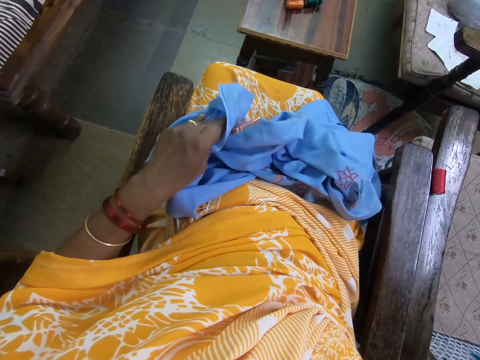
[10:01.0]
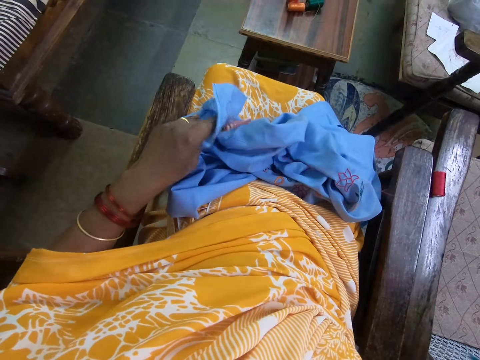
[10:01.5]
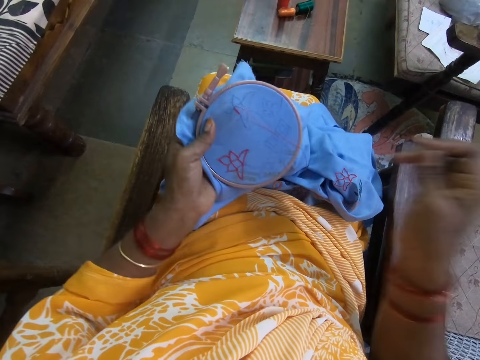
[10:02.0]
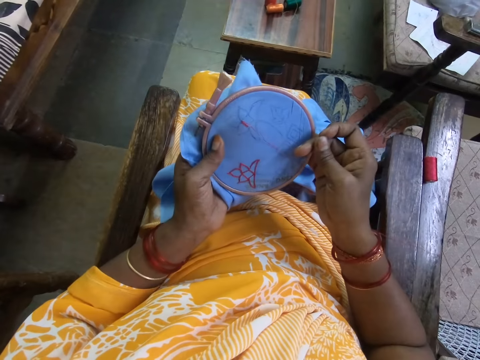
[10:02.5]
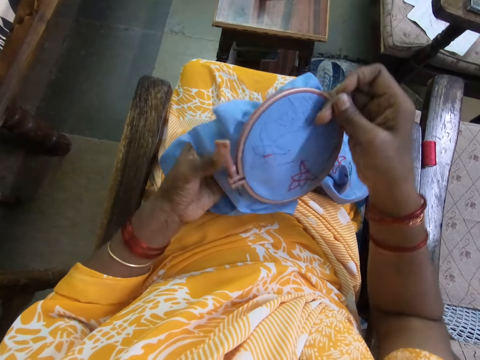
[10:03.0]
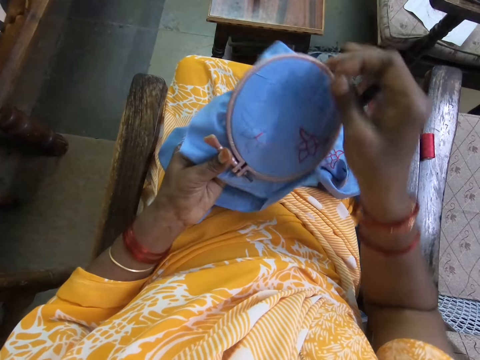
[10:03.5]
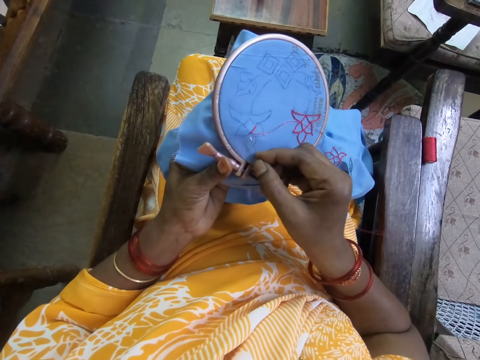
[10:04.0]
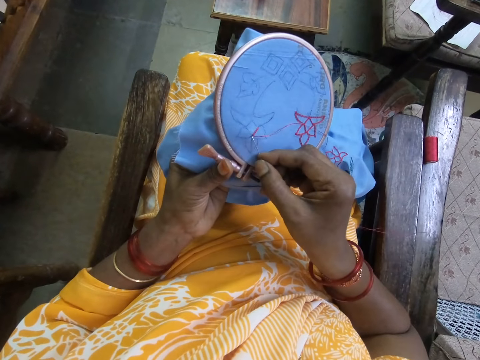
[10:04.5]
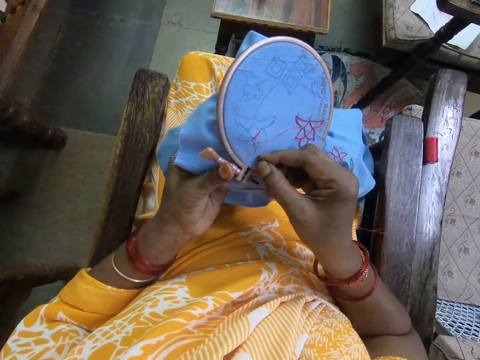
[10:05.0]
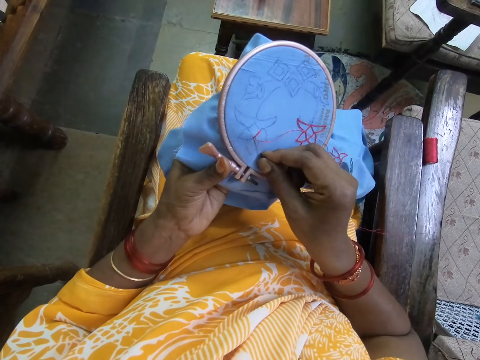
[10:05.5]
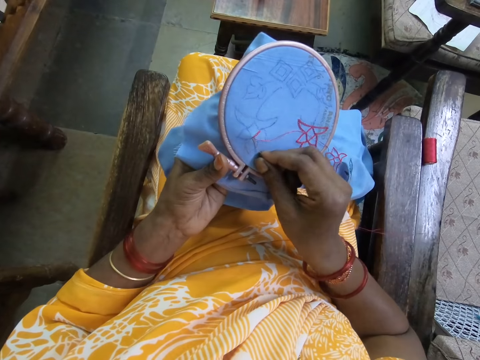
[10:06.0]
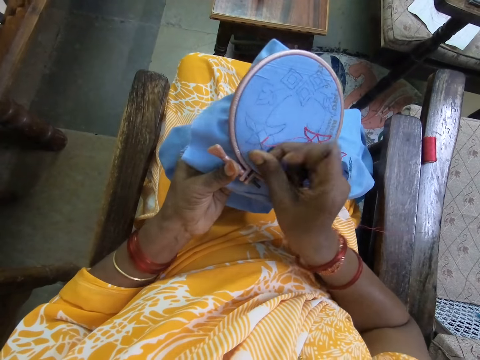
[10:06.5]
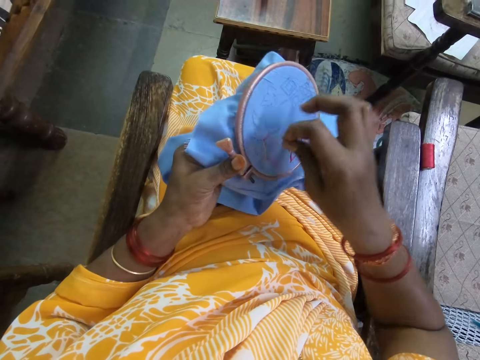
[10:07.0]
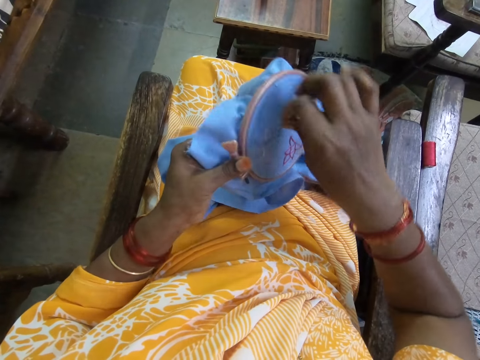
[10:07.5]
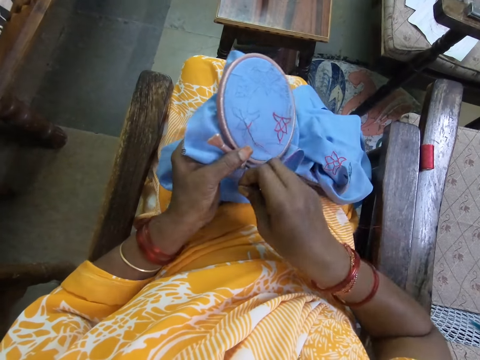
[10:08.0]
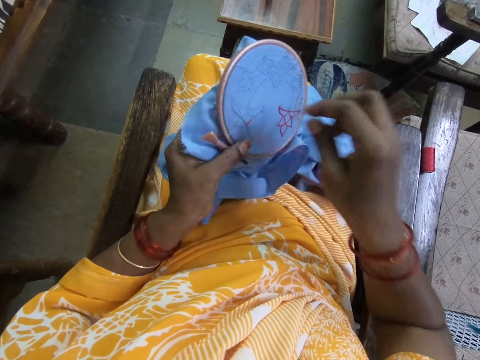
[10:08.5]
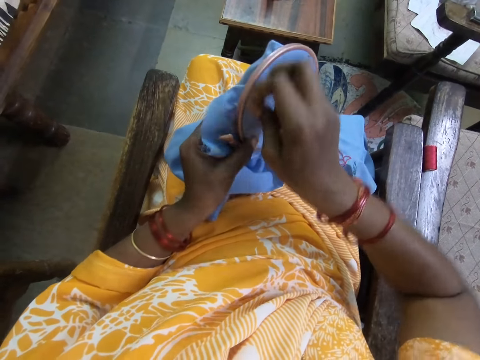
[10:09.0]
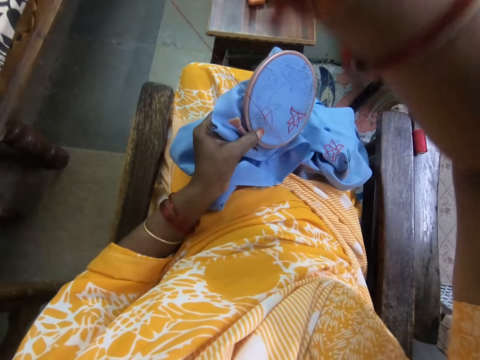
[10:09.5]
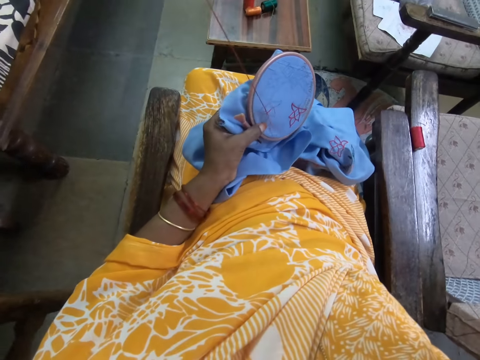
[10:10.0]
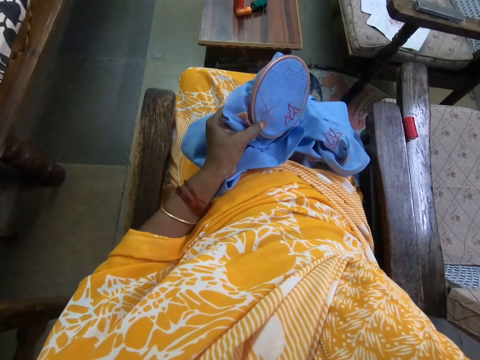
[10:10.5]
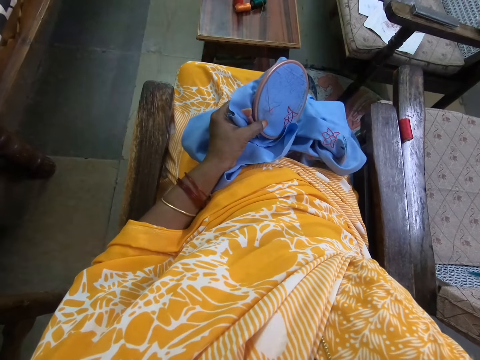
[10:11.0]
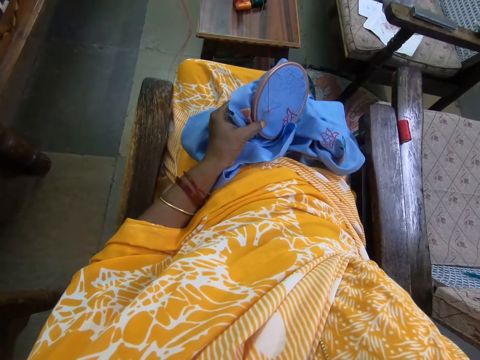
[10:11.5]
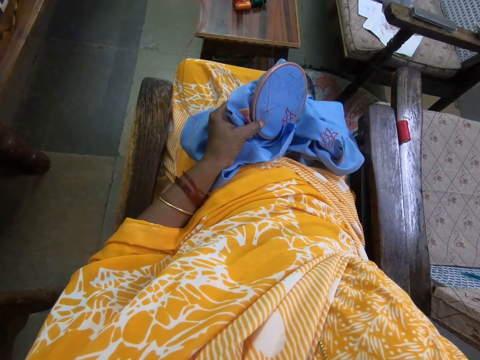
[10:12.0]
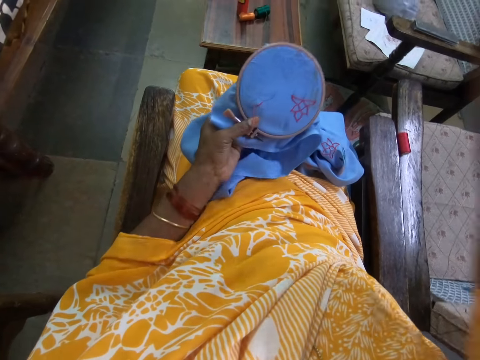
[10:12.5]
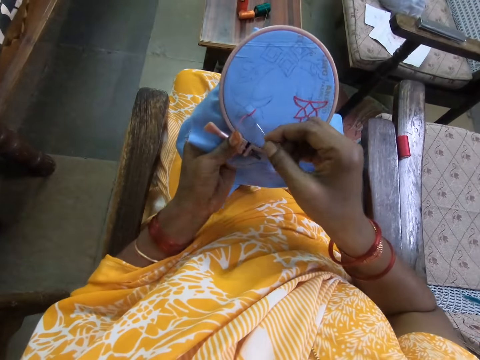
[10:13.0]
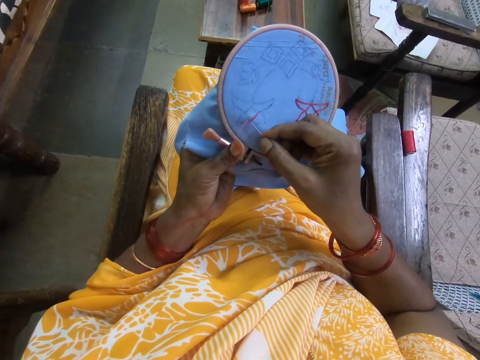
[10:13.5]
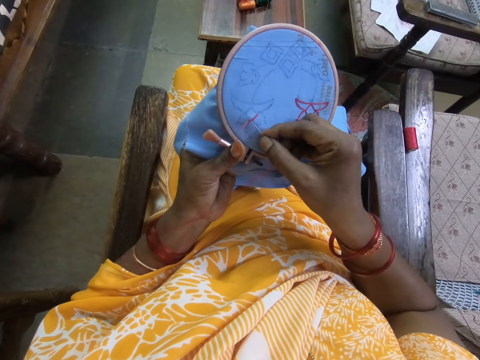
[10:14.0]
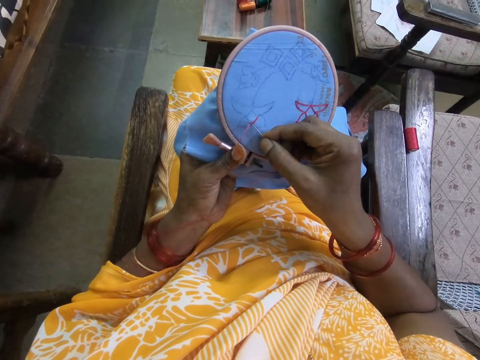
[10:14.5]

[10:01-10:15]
The camera wearer adjusts the fabric in the hoop in her left hand with her right hand. She embroiders on the fabric in the hoop in her left hand with the needle and the thread in her right hand.

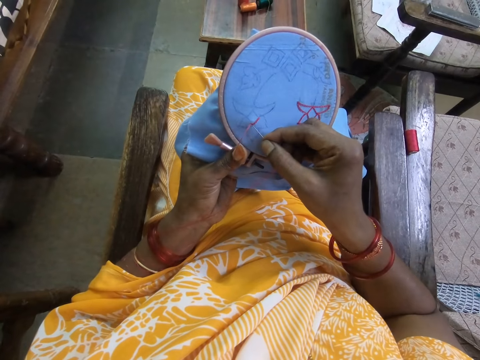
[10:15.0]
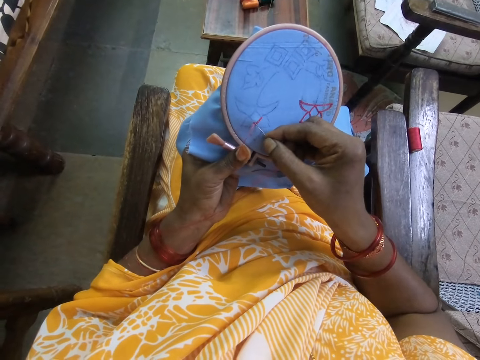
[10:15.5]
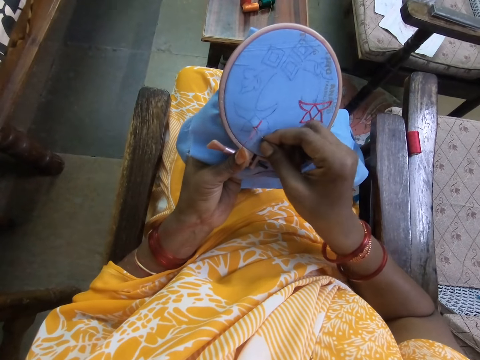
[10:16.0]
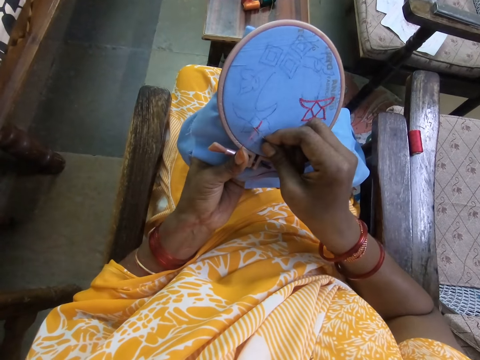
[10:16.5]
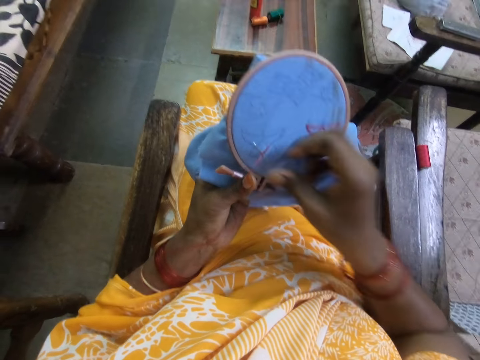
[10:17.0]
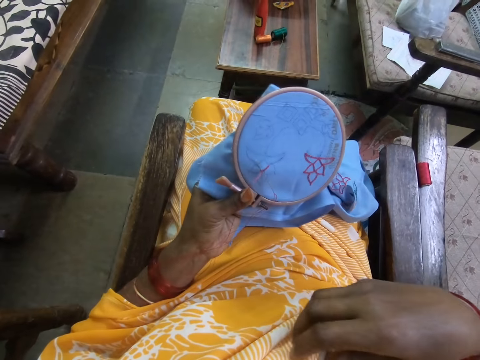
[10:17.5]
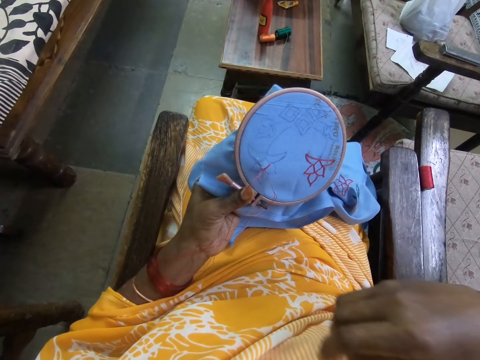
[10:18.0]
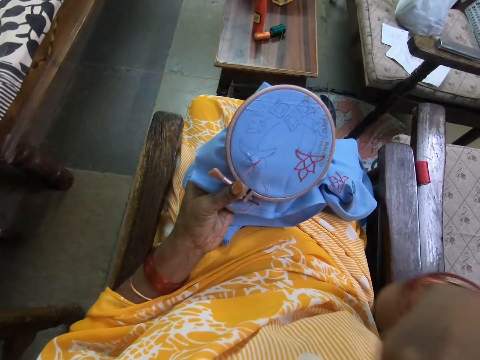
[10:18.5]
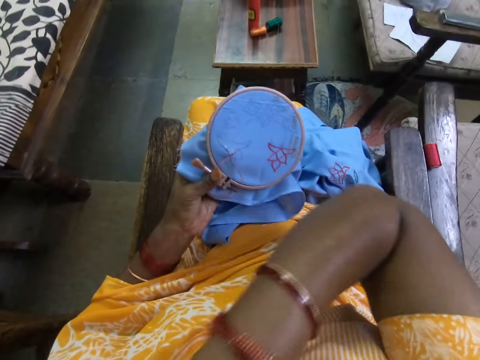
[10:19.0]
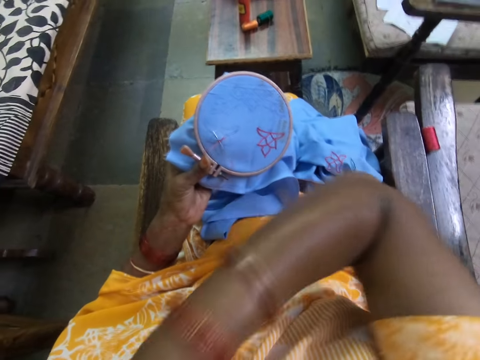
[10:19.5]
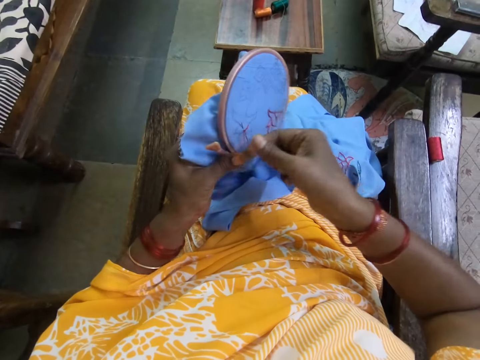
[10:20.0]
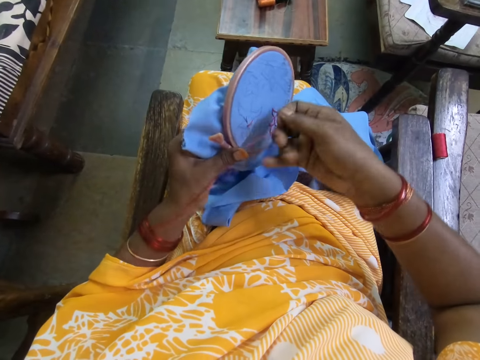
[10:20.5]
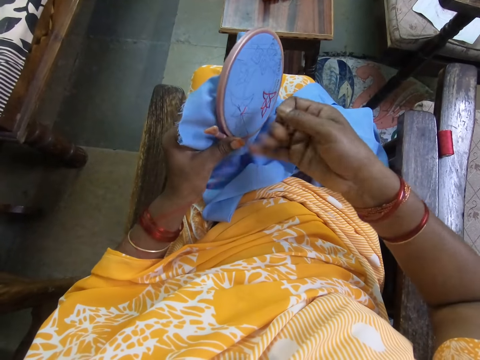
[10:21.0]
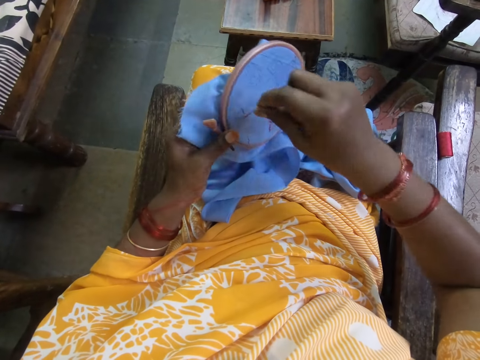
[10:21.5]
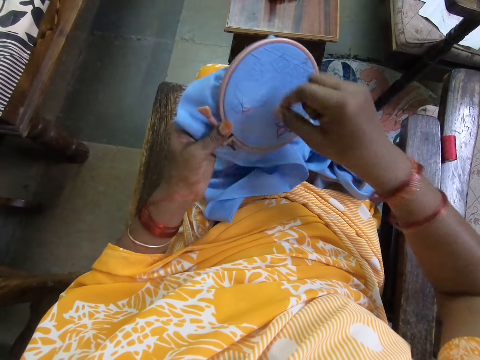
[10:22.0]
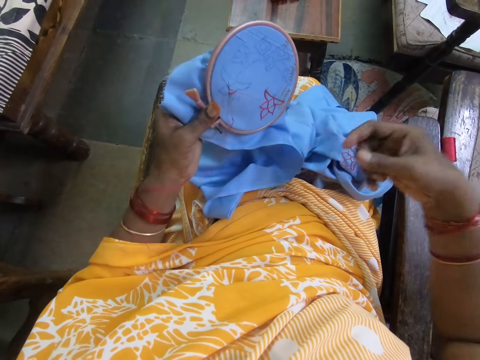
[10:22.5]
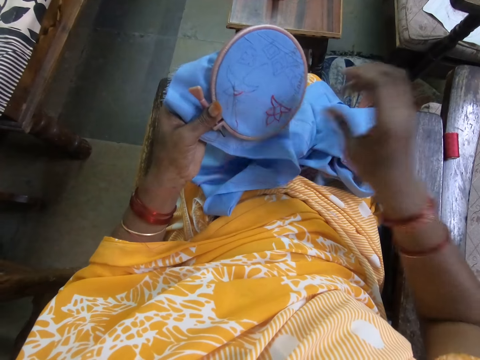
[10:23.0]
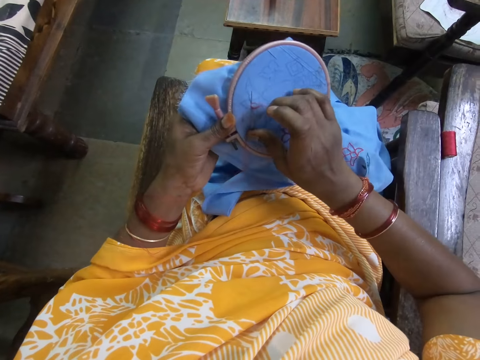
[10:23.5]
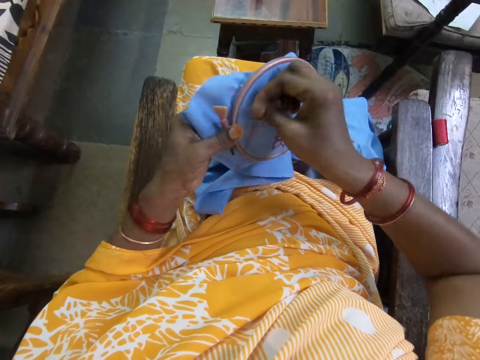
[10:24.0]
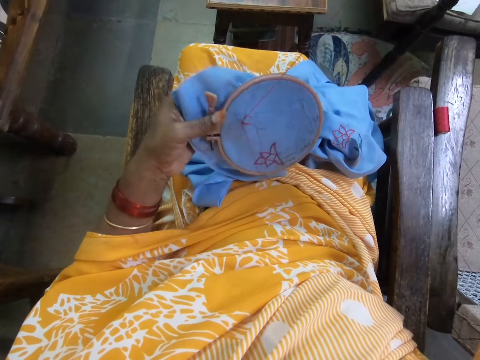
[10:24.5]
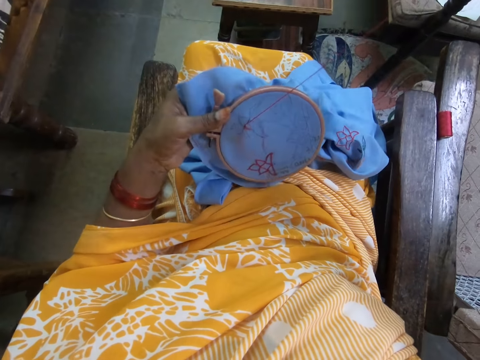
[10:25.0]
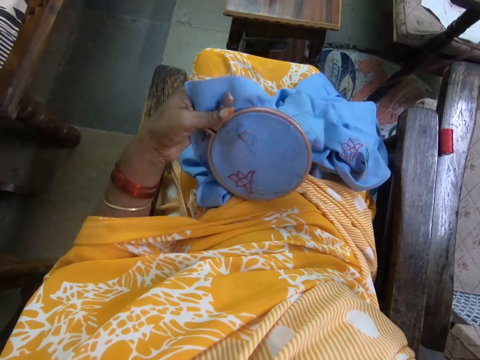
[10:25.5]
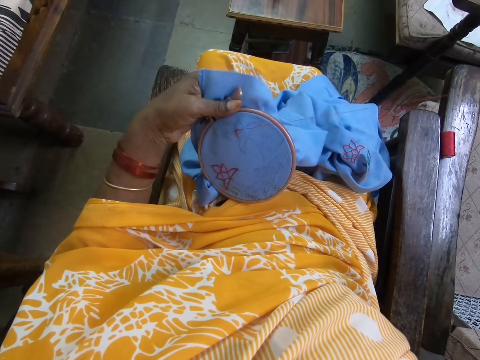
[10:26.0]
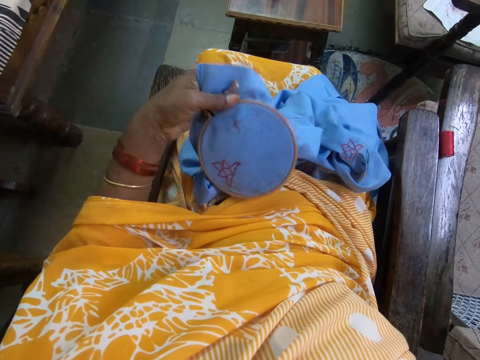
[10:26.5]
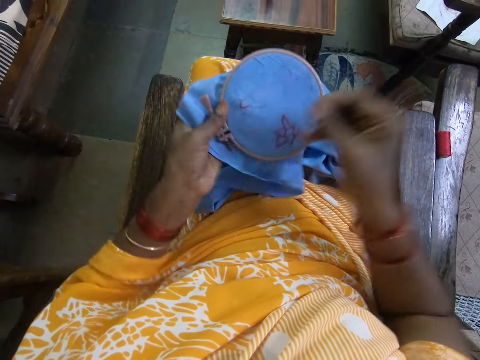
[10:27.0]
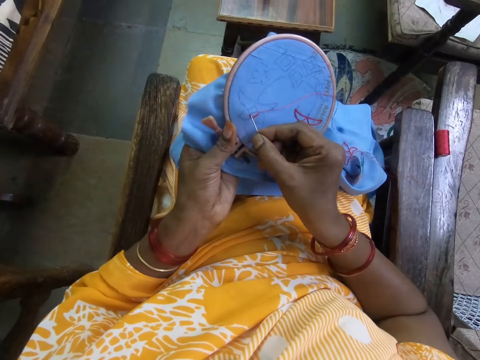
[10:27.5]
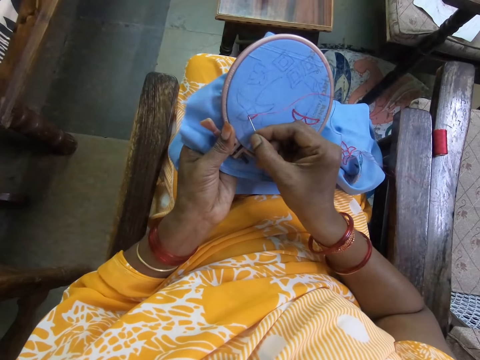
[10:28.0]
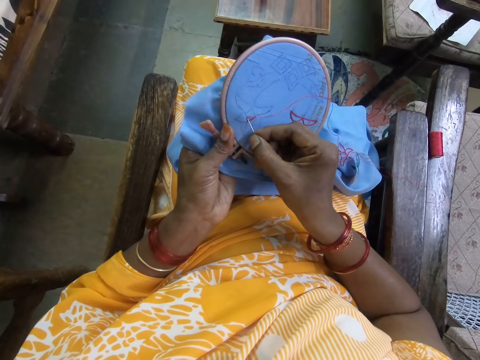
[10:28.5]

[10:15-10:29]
The camera wearer holds the fabric in the hoop with her left hand. She adjusts her clothes with her right hand in the apartment. She touches the cloth. She embroiders on the fabric in the hoop in her left hand with the needle and the thread in her right hand.
